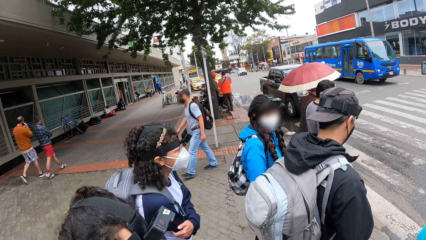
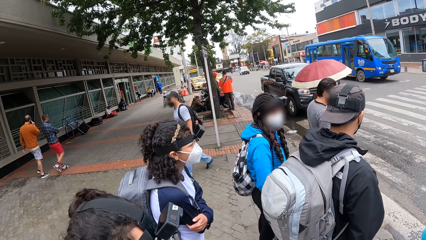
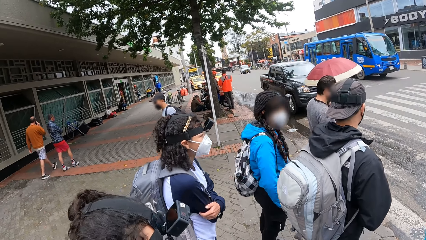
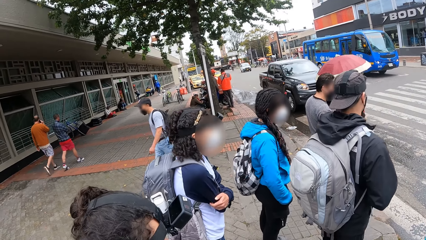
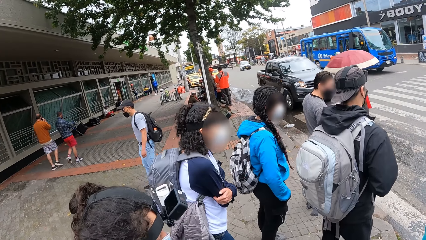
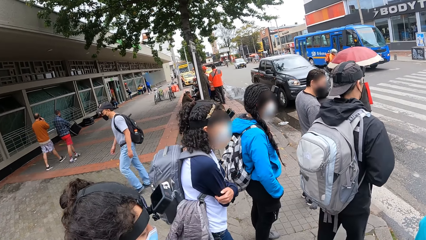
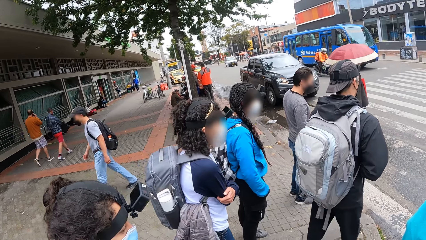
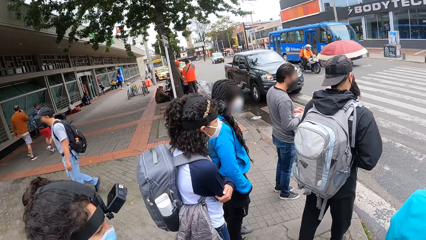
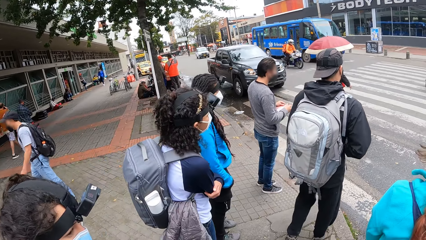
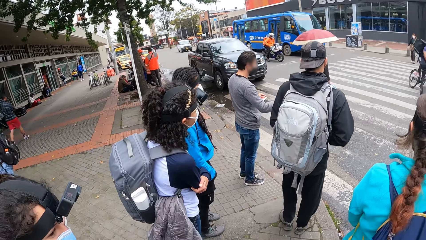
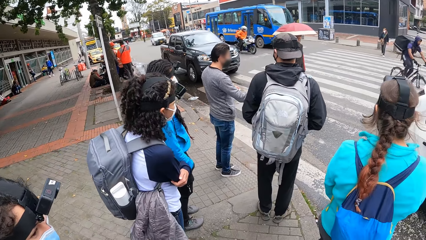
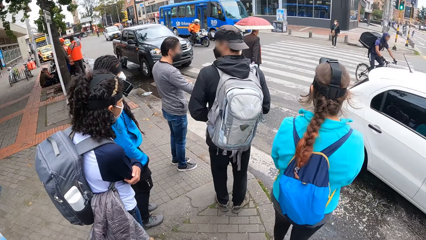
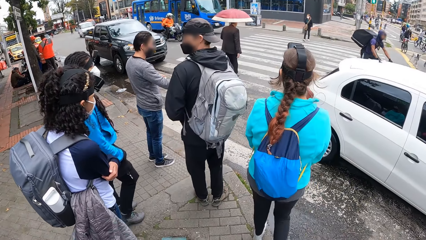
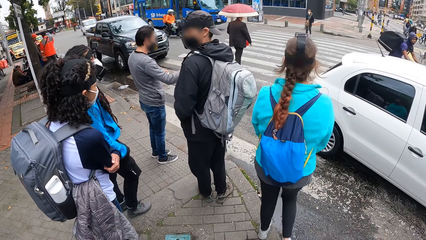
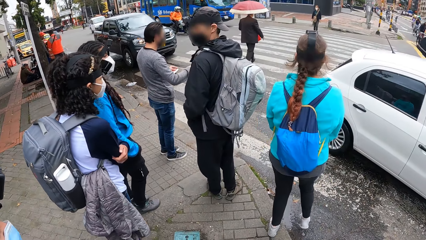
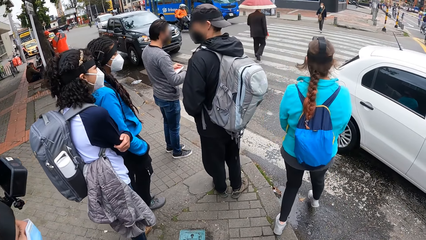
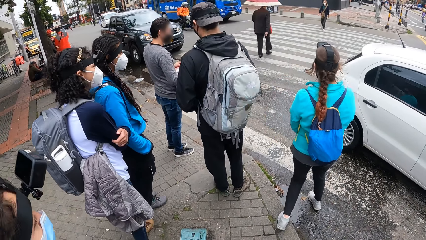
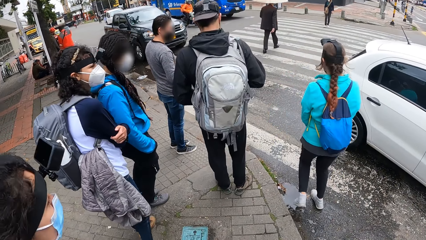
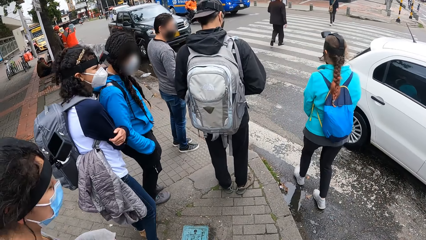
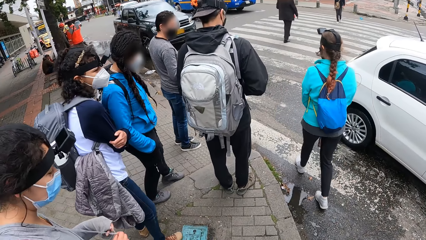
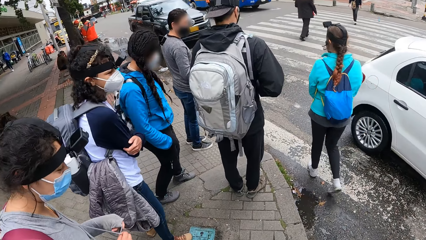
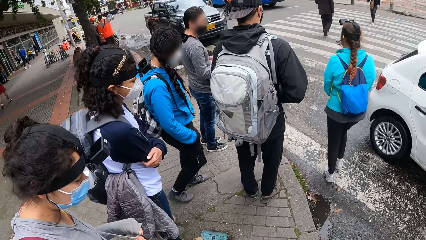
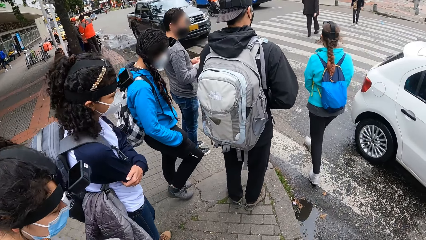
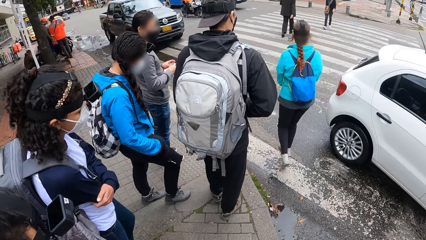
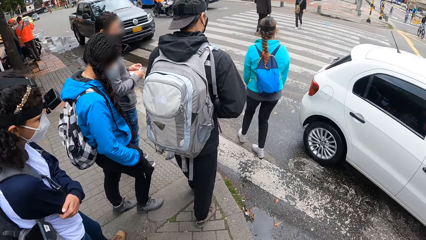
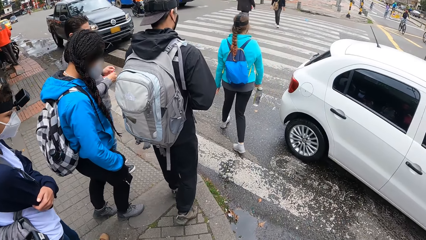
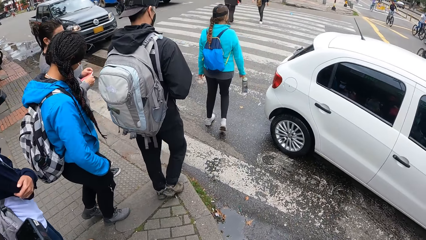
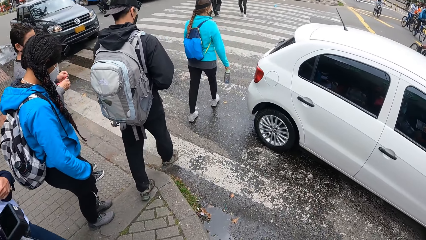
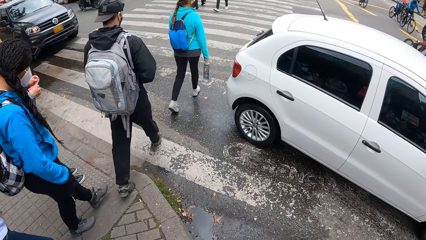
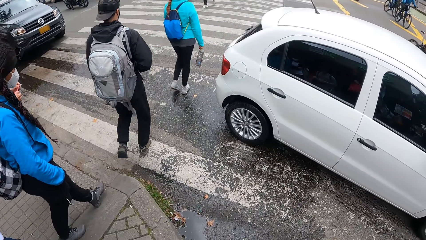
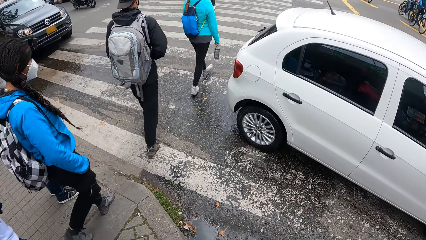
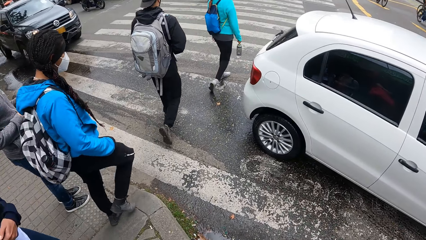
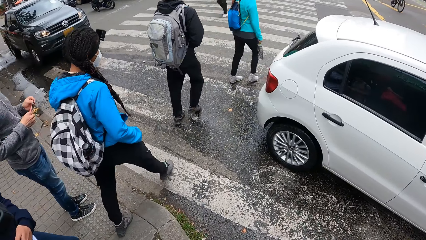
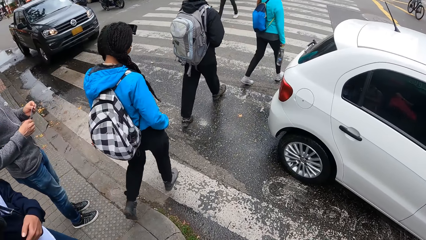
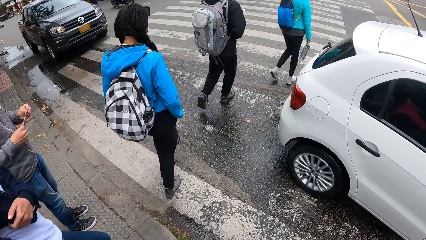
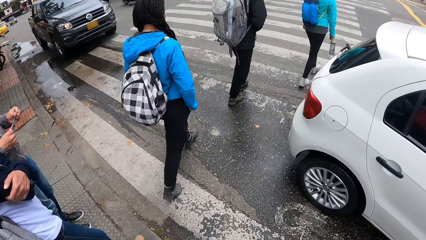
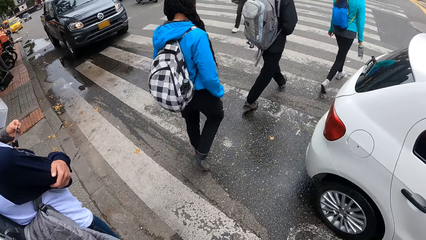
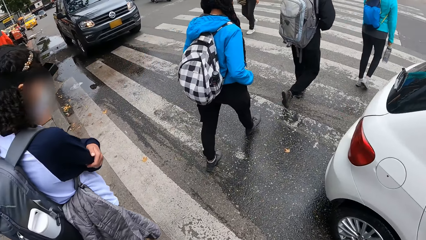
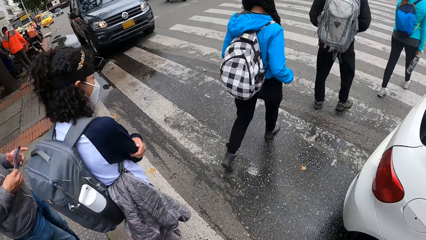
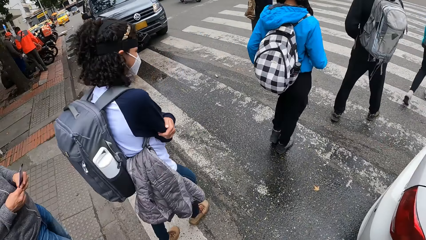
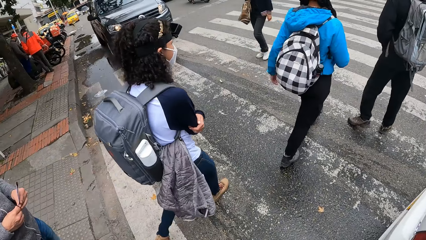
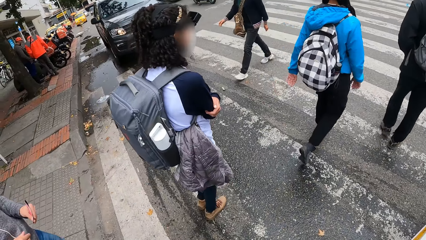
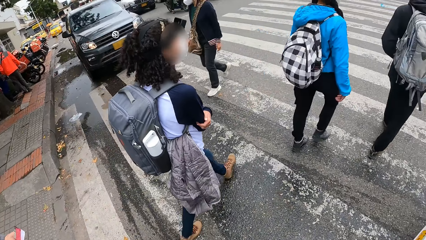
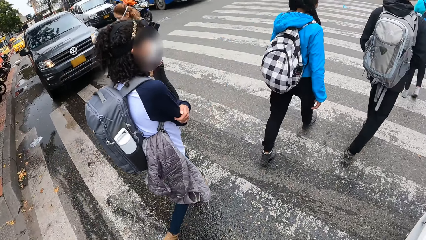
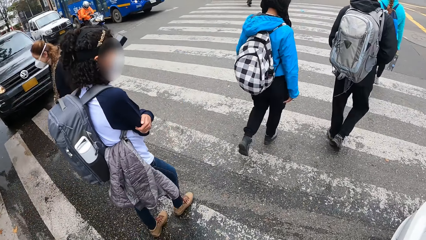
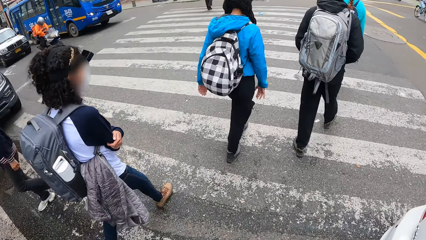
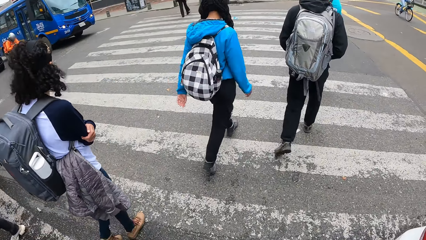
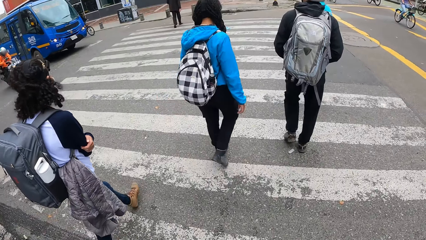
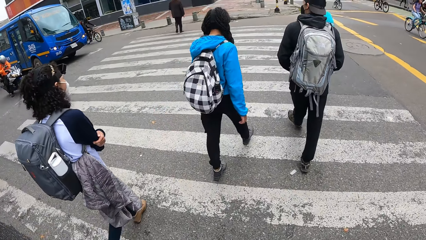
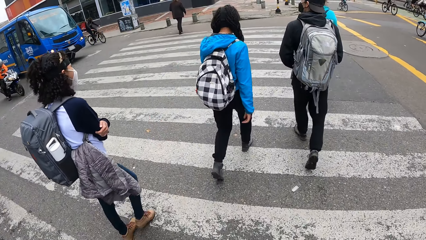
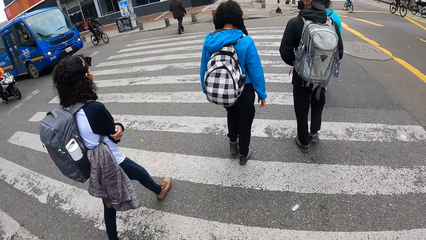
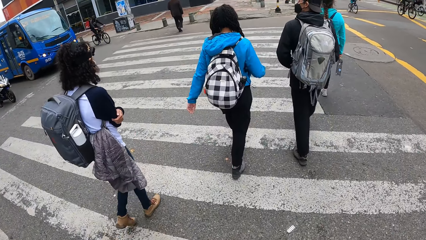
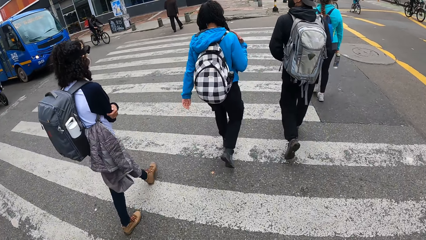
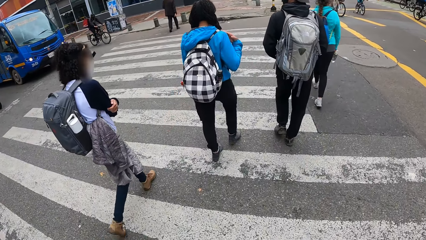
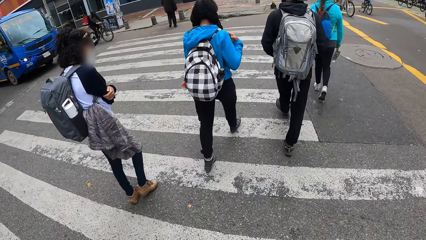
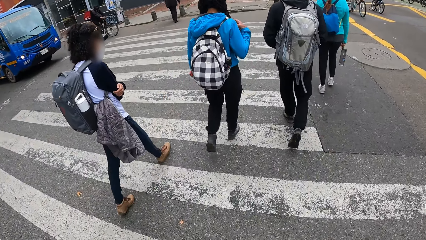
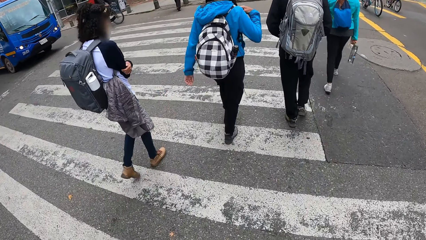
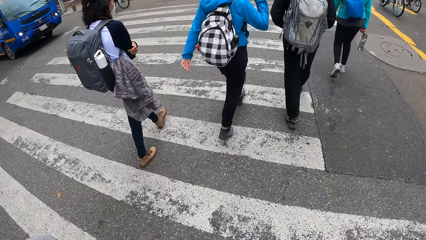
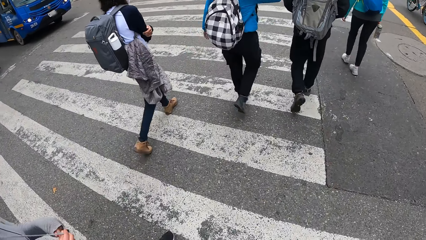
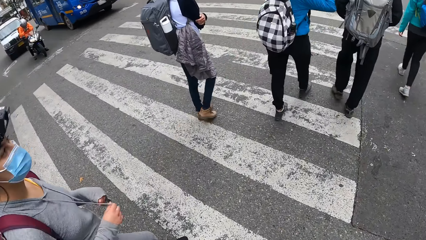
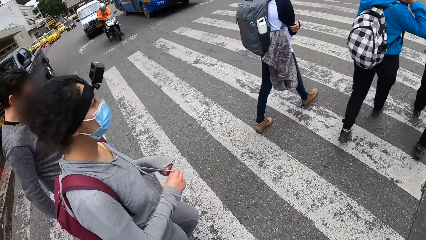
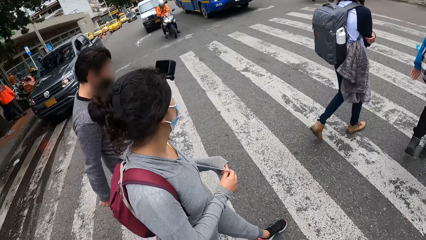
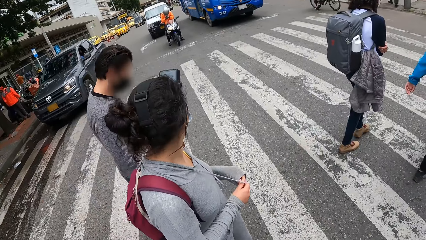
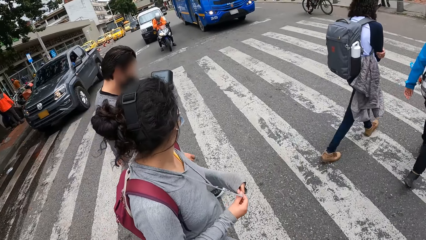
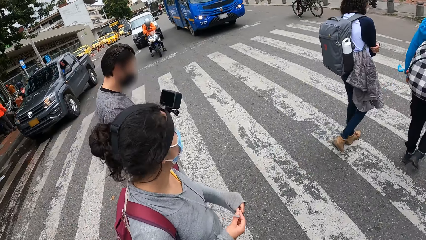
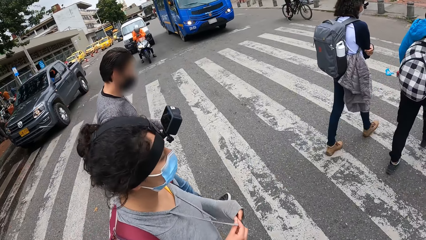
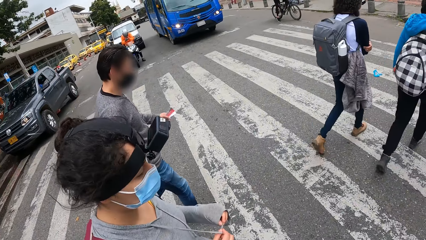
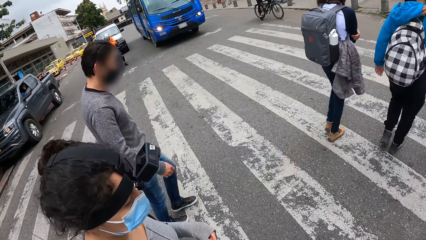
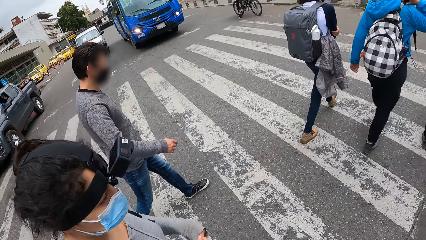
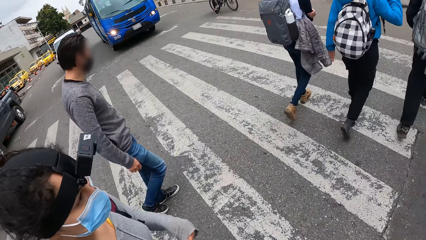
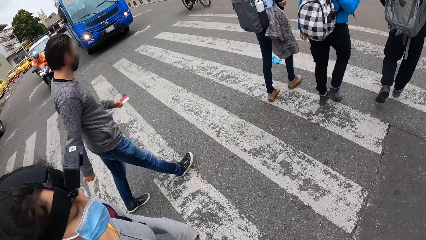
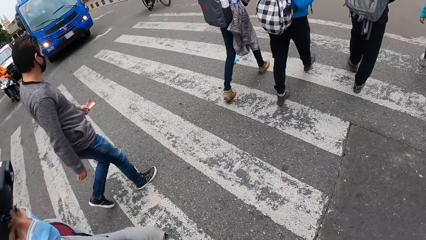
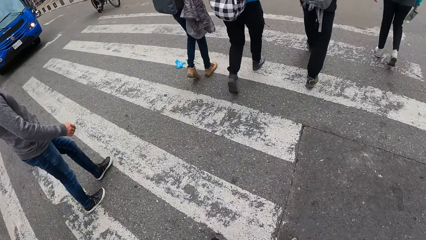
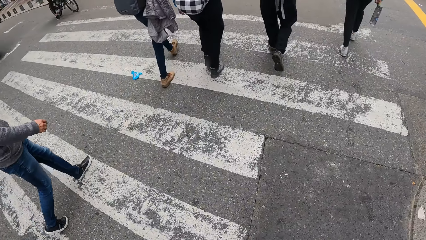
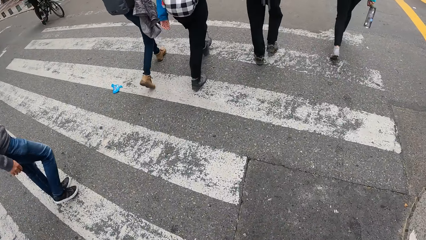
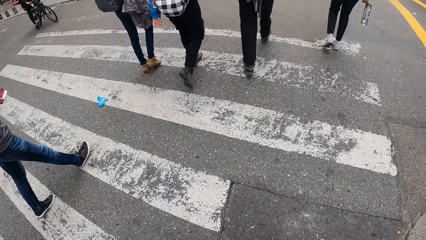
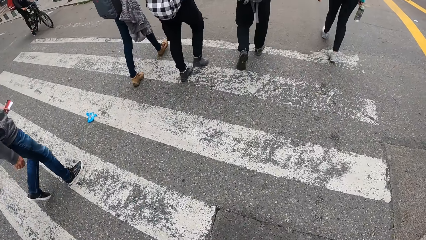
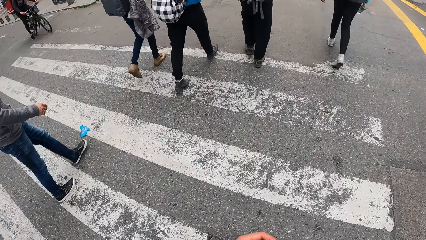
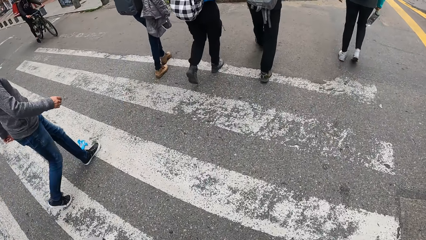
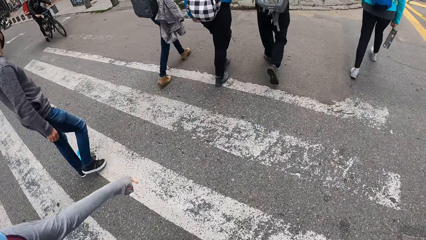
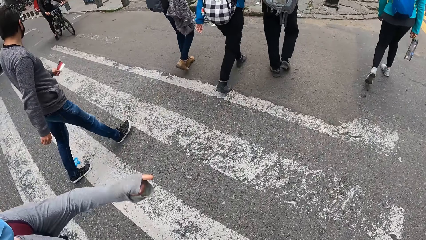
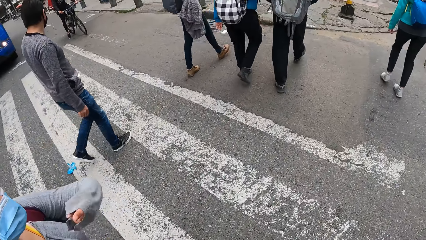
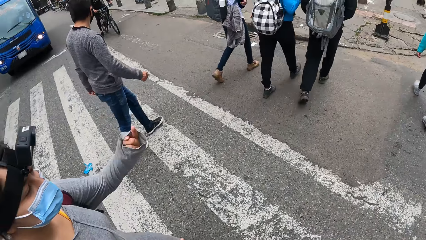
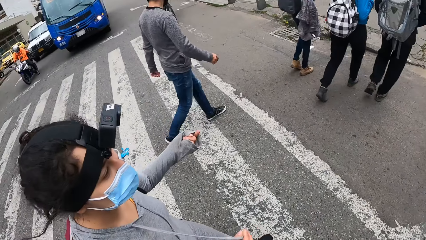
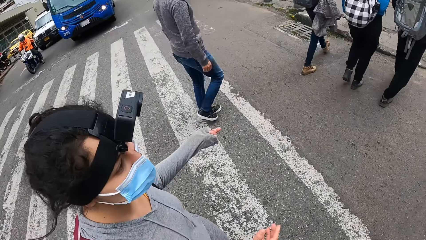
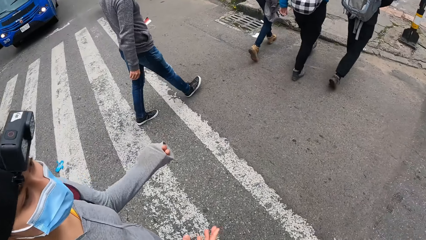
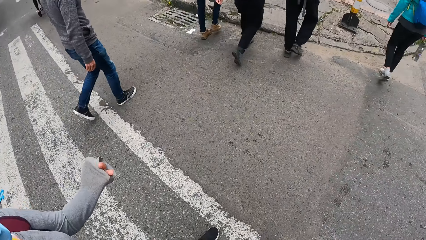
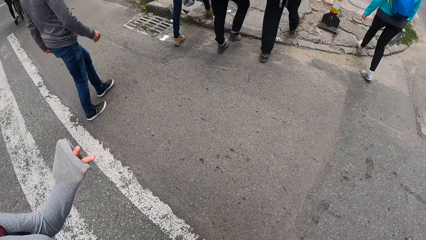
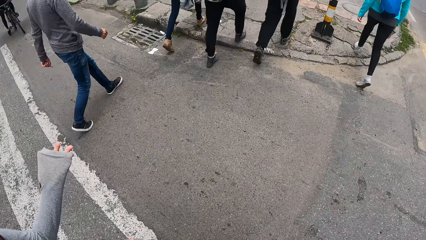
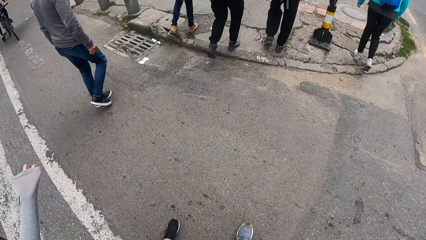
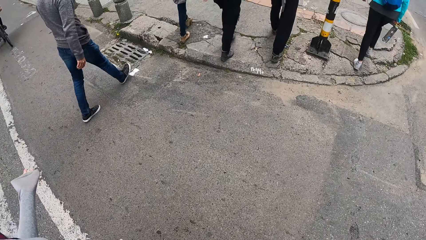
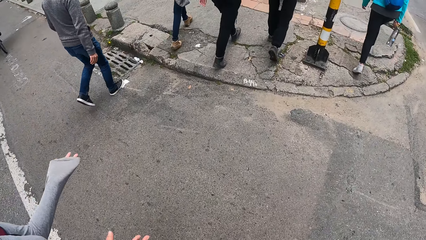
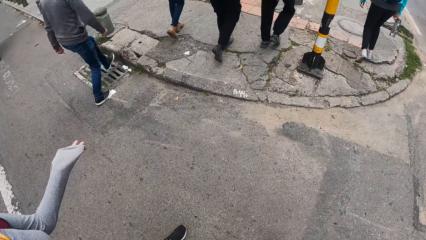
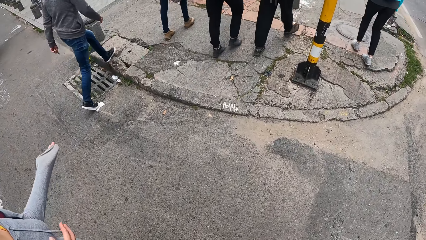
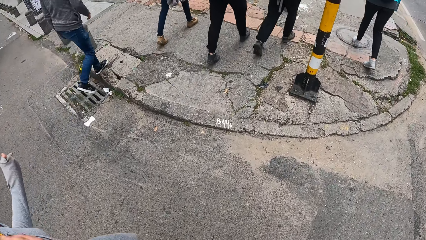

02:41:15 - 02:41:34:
A lady moves forward. A man moves forward. Another lady walks around. The camera wearer crosses a road with the group of people. Another lady walks around. The man walks around. The first lady walks around. The camera wearer walks around and looks around. Another lady walks around. The lady sways hands. A man walks down the pavement with a woman, another woman and another woman.
